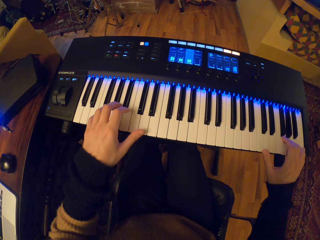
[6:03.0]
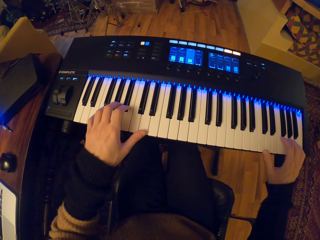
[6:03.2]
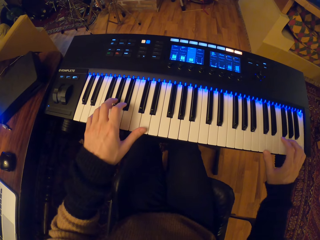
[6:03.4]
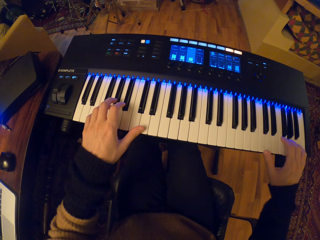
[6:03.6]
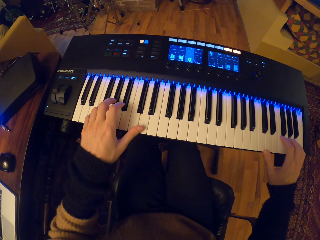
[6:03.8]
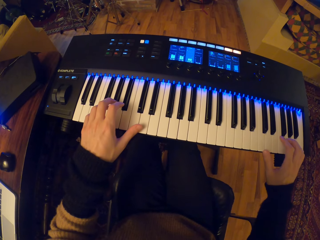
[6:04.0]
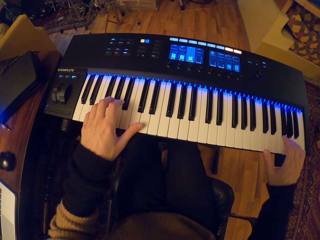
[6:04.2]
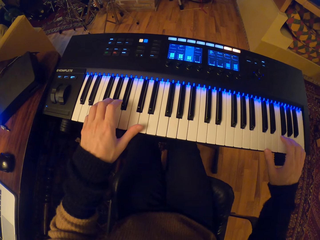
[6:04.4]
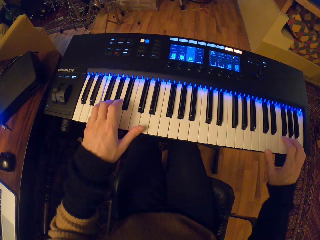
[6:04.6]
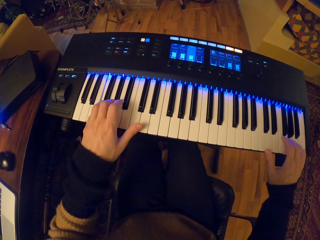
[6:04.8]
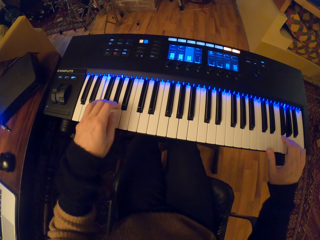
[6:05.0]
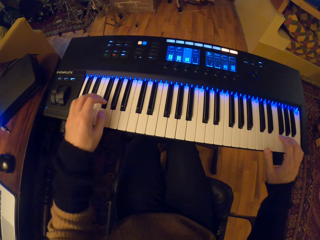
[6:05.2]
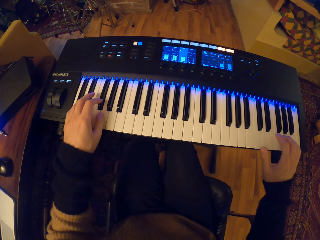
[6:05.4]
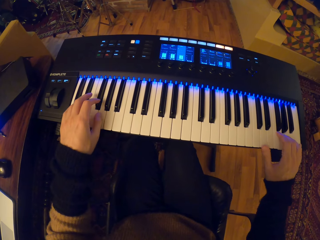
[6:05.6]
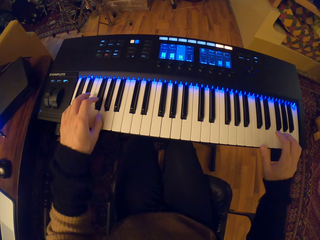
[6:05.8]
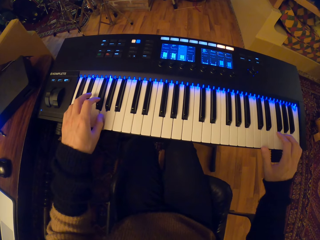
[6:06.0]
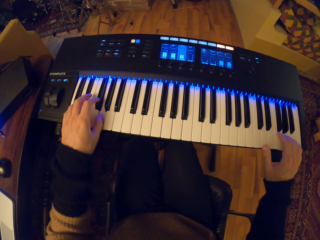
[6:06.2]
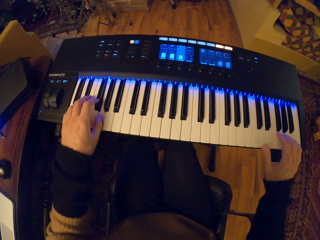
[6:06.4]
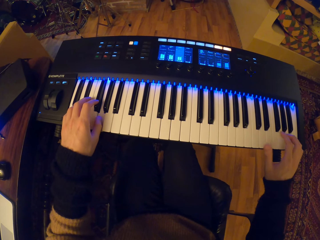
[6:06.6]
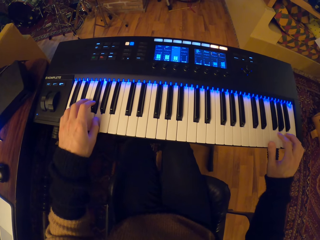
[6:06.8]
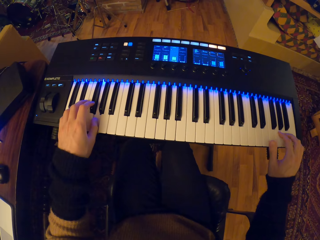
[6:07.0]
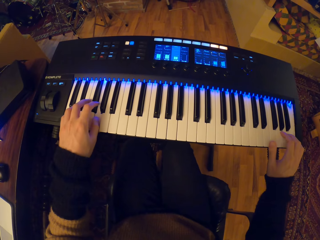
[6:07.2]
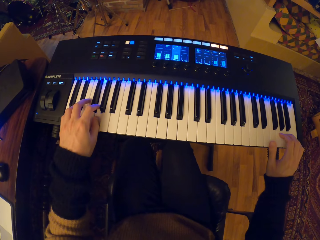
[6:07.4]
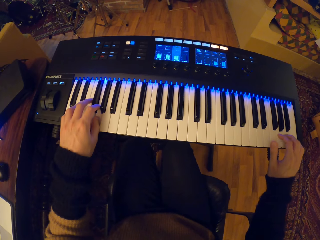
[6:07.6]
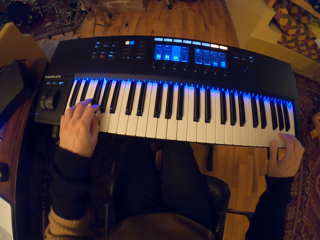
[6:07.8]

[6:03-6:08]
The camera wearer plays the keyboard with both hands.

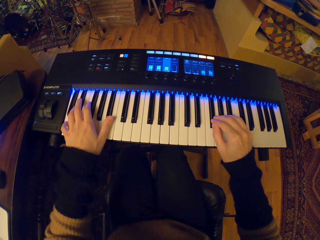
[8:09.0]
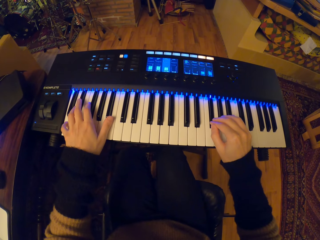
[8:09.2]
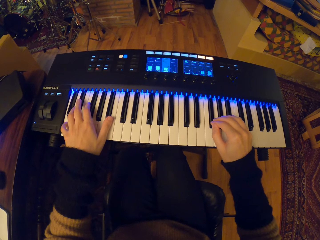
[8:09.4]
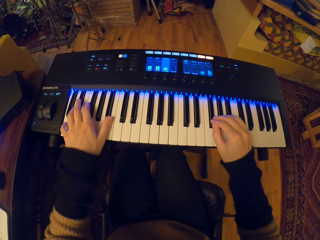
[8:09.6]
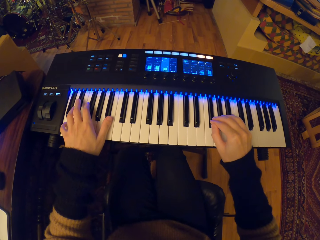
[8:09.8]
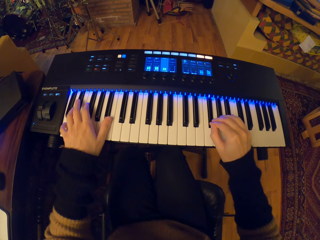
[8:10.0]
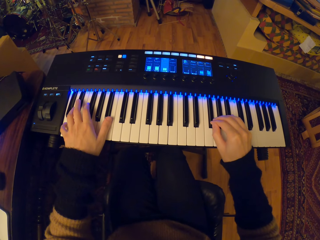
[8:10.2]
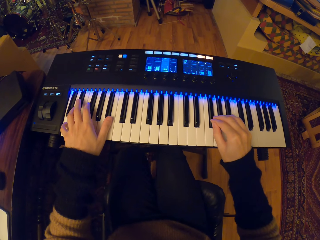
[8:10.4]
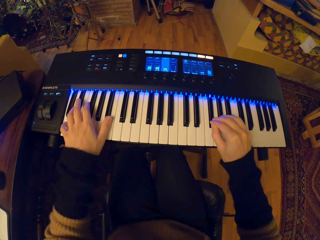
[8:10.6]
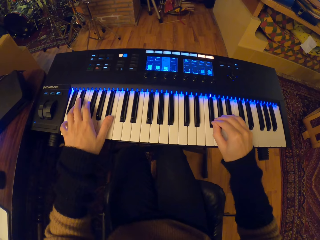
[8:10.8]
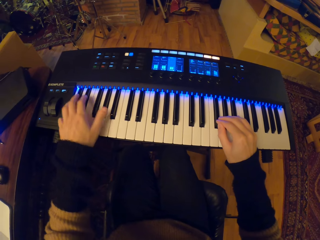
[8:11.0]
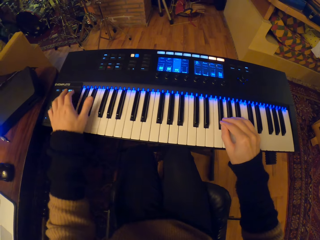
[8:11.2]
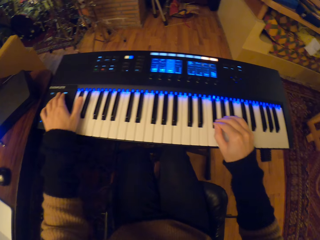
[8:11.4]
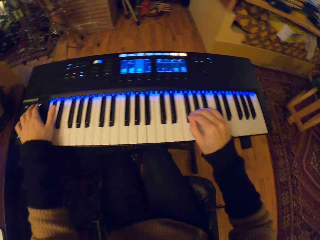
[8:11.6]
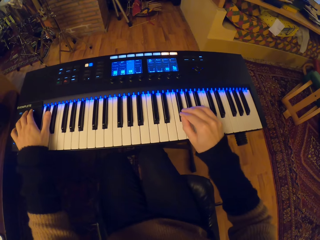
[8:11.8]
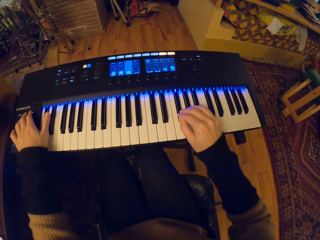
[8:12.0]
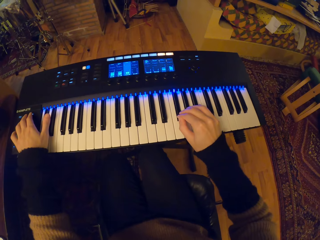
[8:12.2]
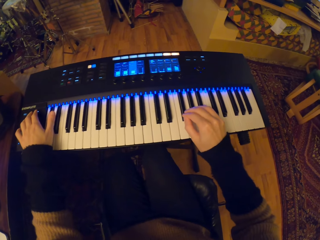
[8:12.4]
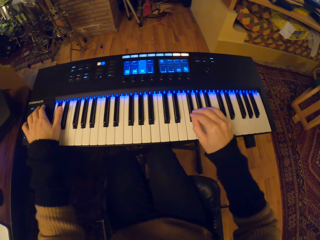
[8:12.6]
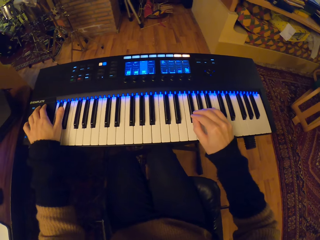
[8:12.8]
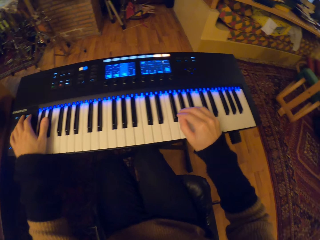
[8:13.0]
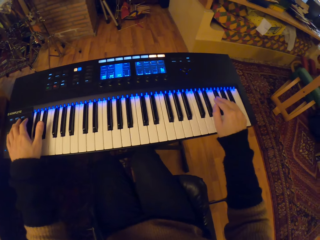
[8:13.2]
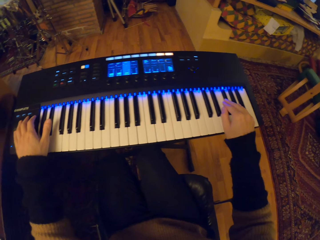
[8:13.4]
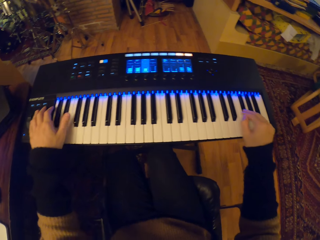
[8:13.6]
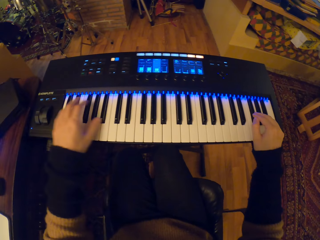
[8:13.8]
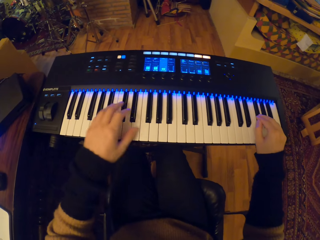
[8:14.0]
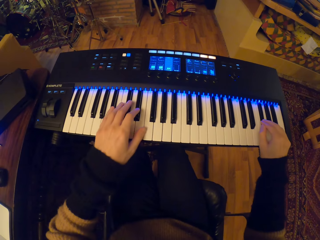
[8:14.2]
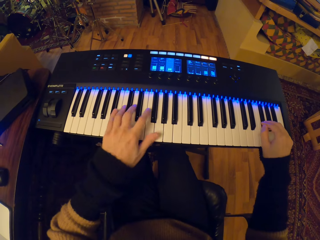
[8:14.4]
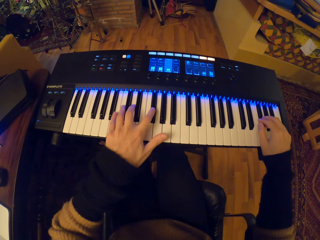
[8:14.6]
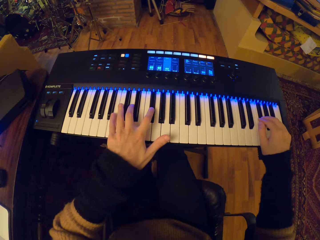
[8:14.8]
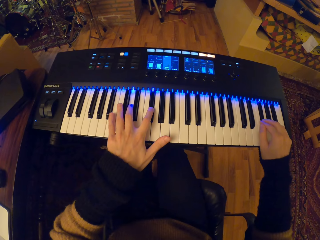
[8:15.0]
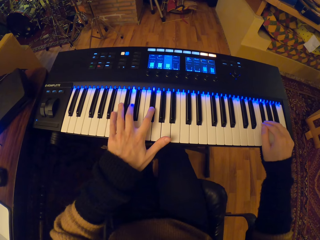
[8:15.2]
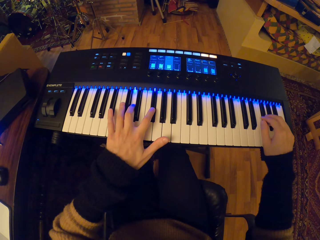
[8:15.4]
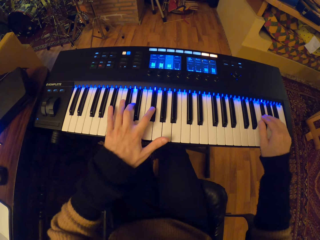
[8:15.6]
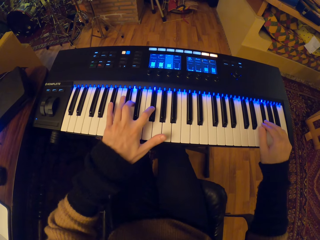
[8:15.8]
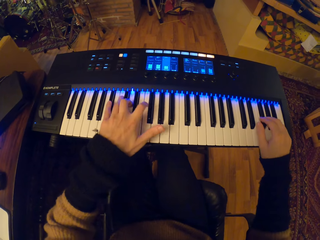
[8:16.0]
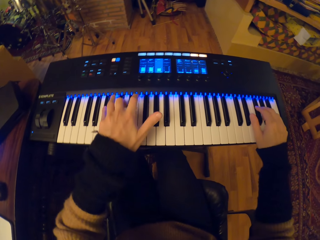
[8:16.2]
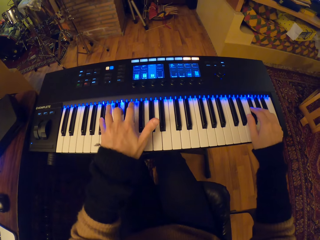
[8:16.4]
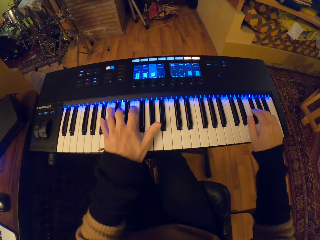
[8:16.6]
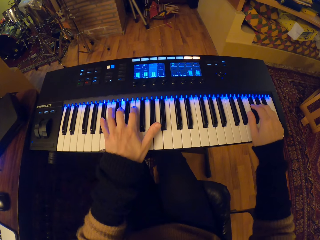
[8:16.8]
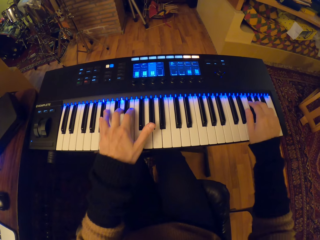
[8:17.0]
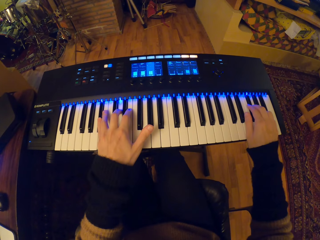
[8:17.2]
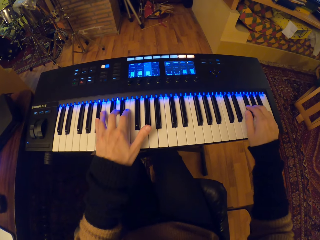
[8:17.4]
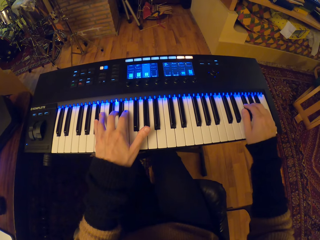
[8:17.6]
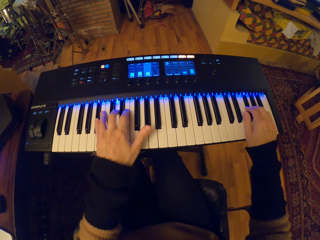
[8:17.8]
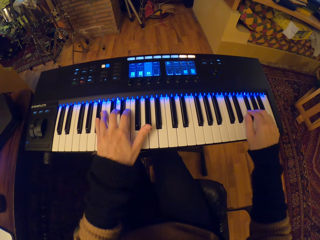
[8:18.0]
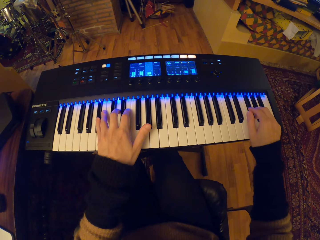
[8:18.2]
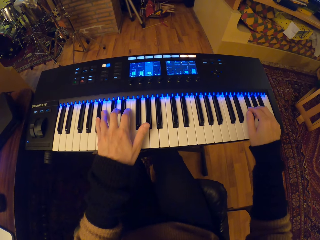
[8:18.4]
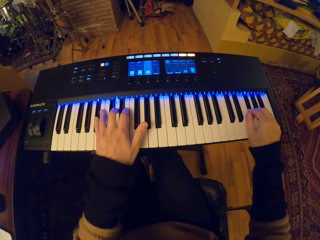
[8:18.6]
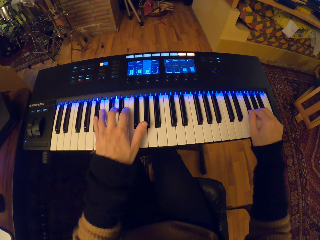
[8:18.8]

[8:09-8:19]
The camera wearer presses the button on the keyboard with her left hand. She plays the keyboard with her right hand. She plays the keyboard with both hands.

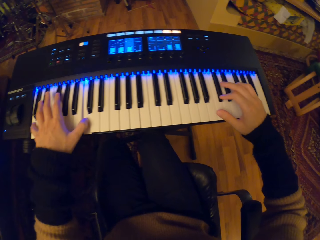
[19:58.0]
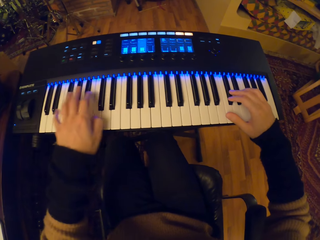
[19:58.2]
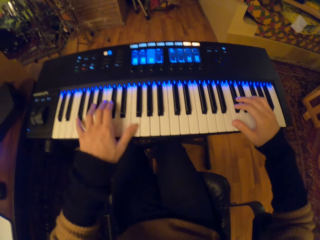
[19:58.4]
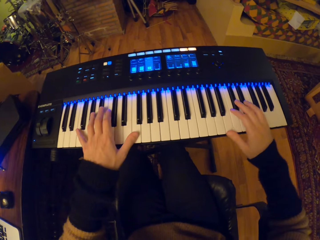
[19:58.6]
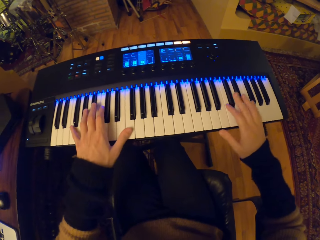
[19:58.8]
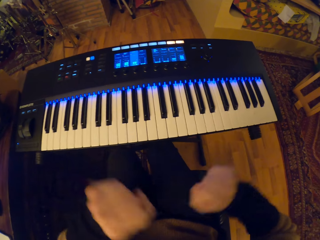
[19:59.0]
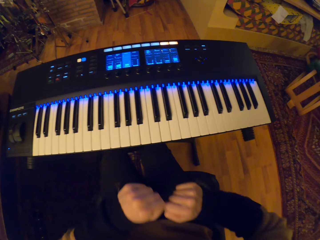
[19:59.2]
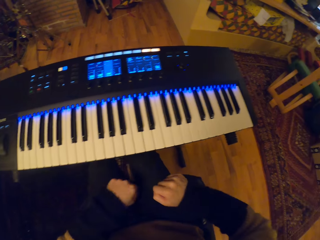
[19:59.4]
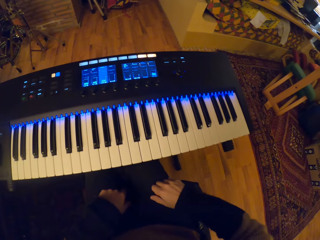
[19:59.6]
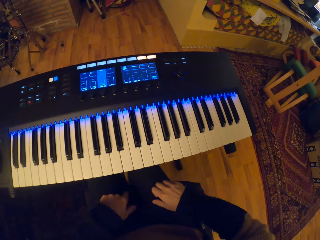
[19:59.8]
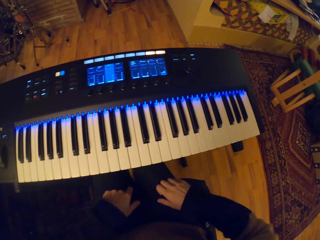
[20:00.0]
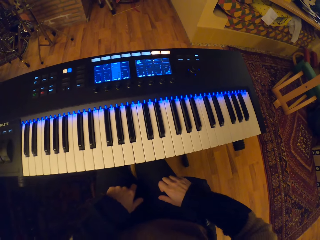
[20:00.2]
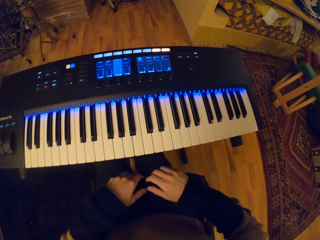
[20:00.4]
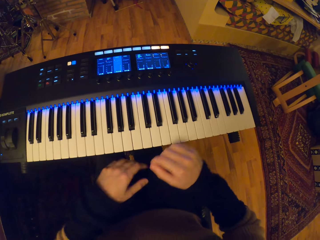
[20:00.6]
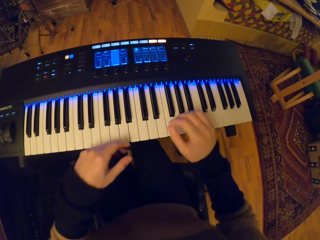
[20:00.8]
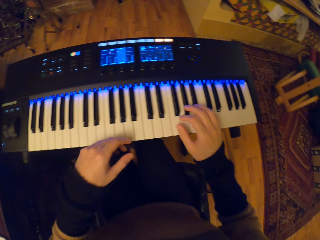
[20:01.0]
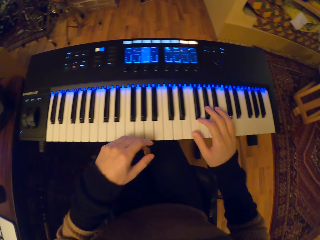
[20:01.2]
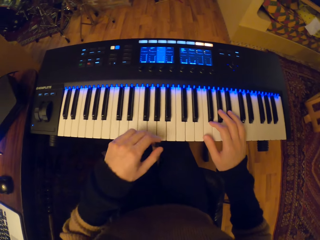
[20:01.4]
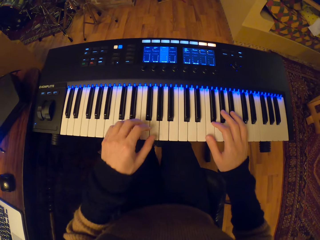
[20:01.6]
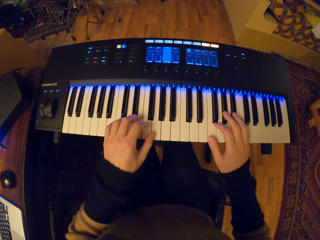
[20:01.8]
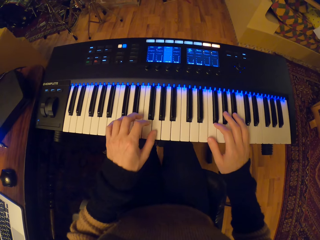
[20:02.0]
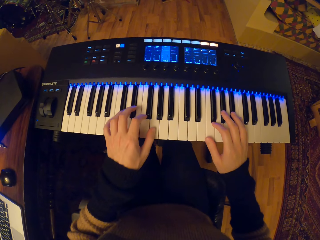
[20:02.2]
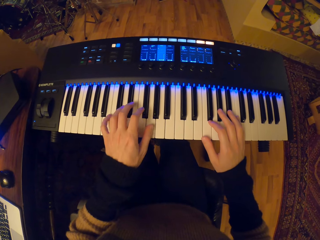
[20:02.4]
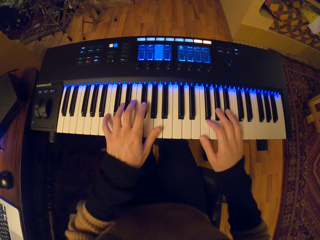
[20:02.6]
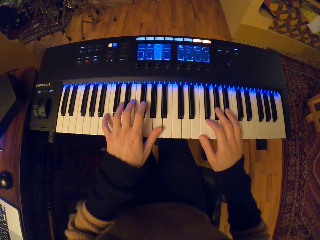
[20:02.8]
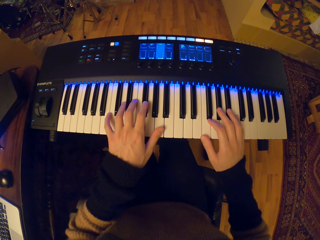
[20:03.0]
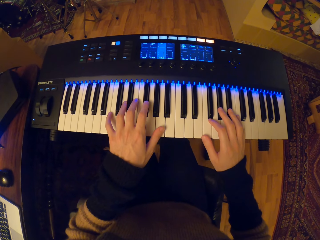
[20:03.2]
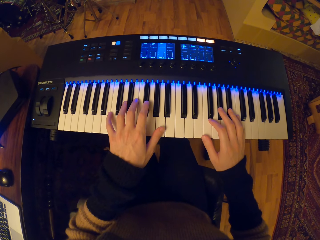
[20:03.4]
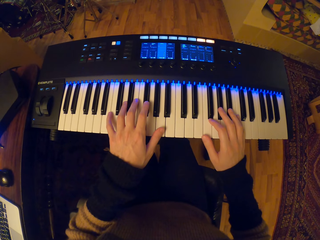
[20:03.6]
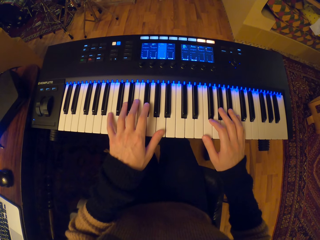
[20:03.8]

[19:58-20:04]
The camera wearer places his hand on his lap. He plays the piano with both hands.
